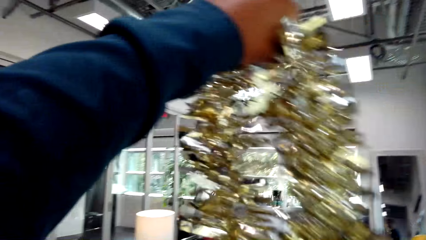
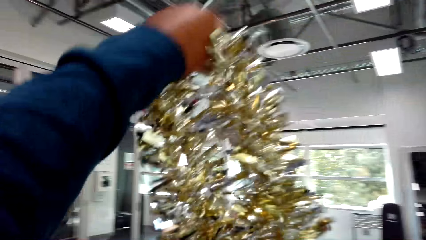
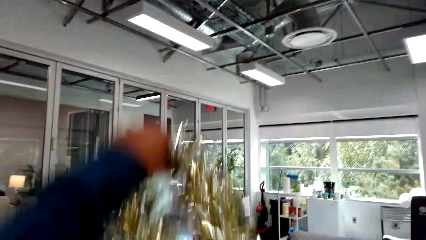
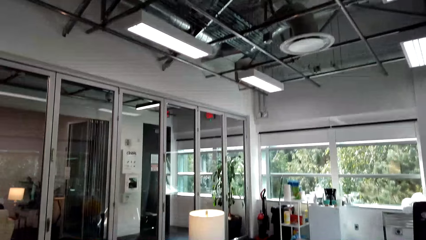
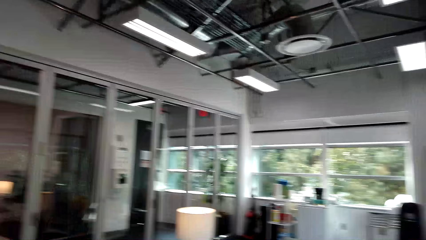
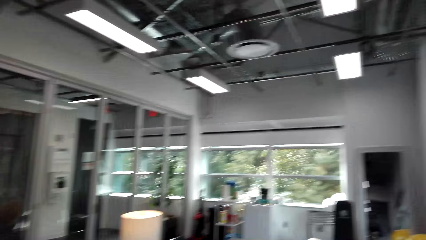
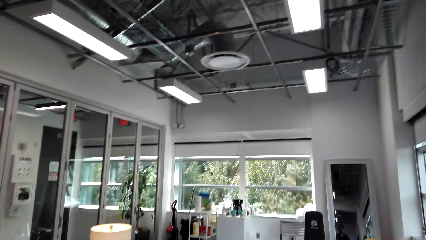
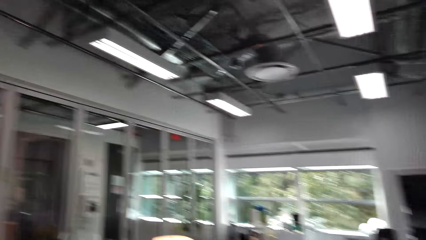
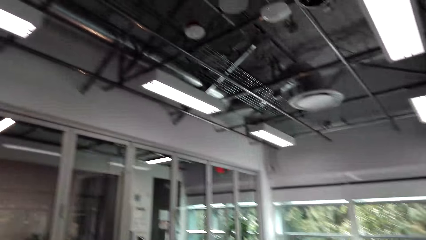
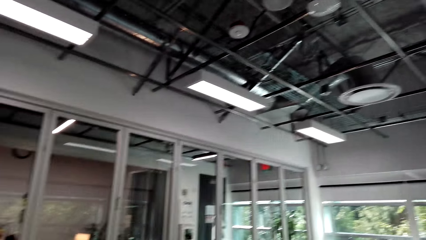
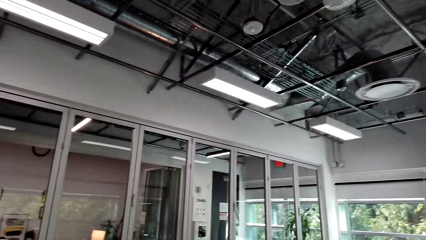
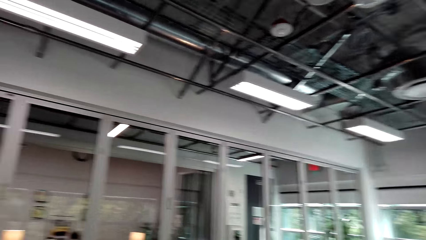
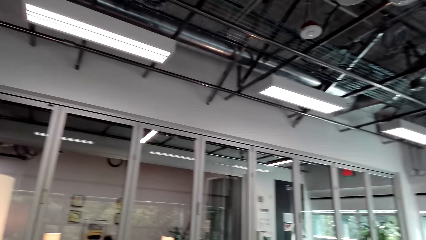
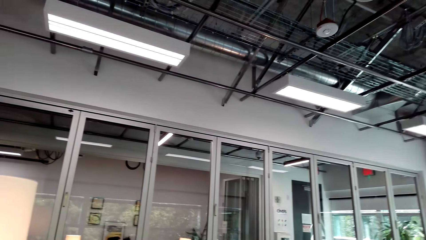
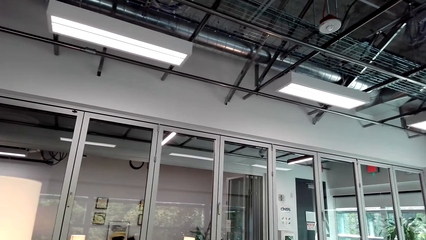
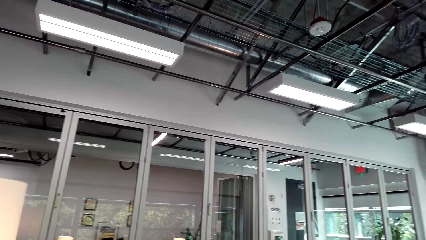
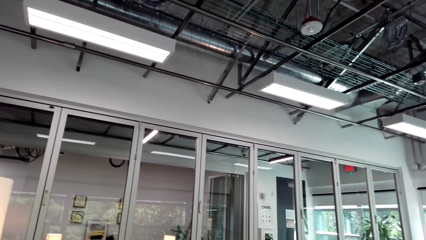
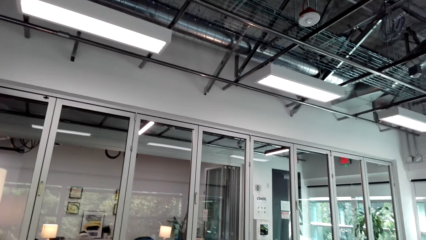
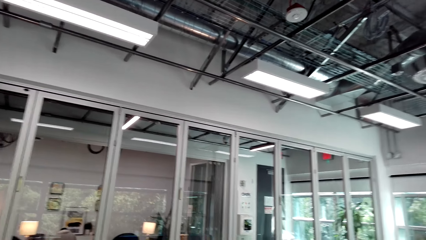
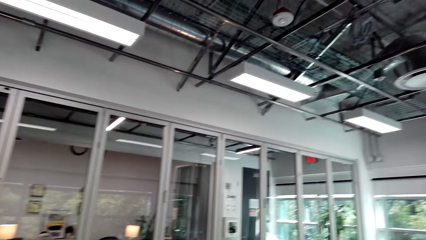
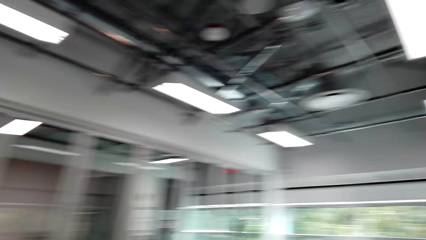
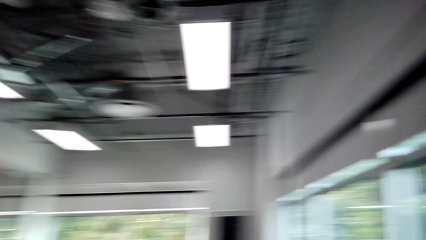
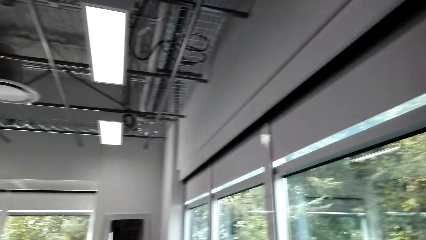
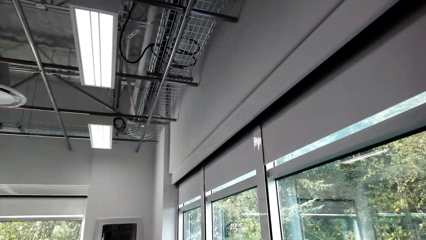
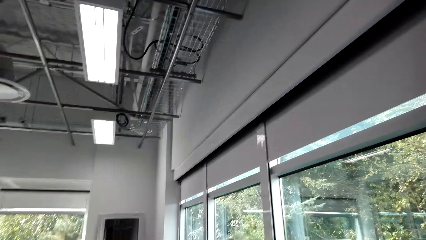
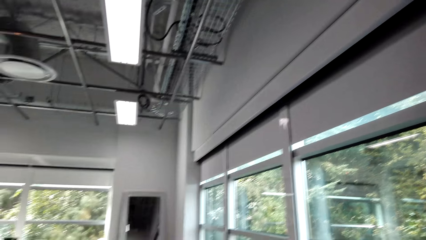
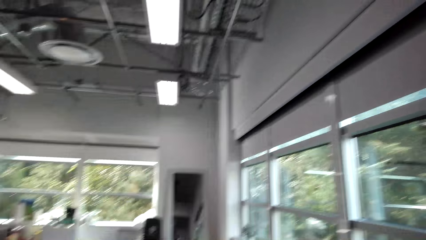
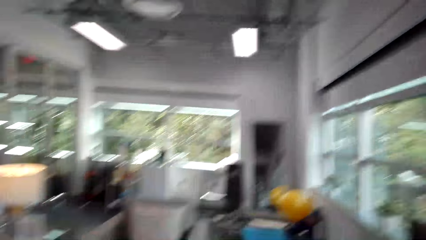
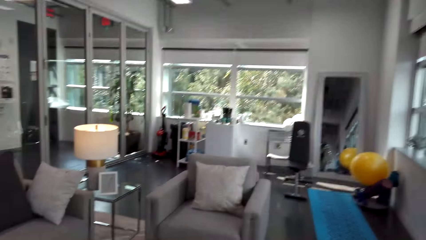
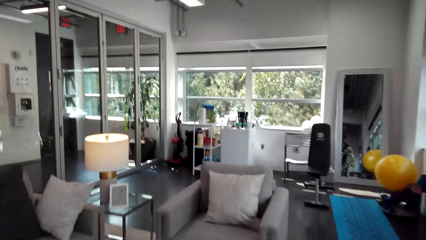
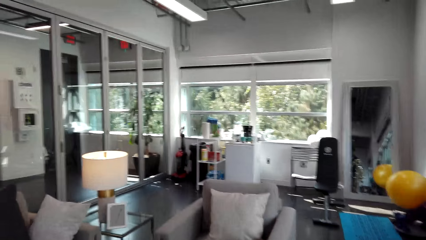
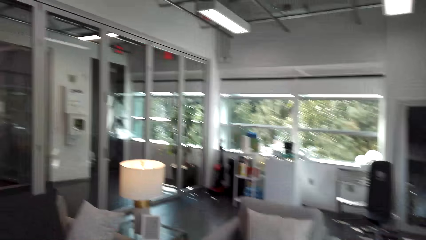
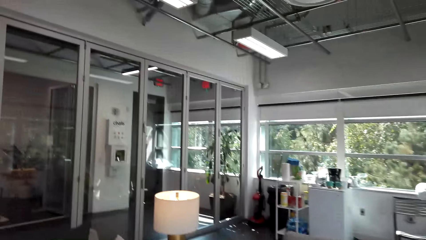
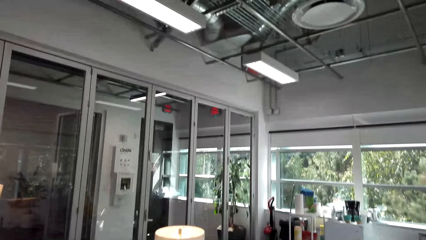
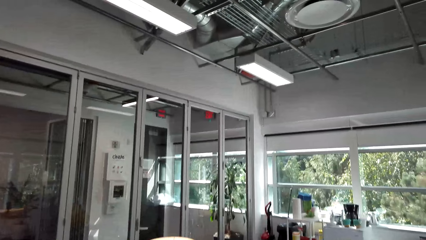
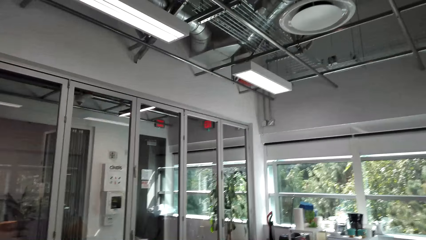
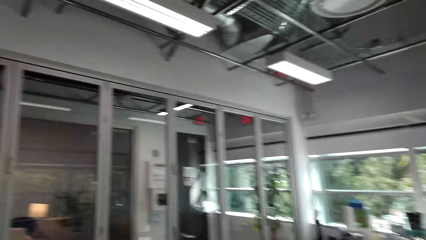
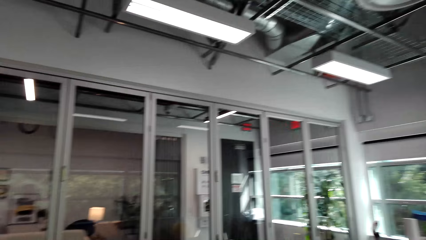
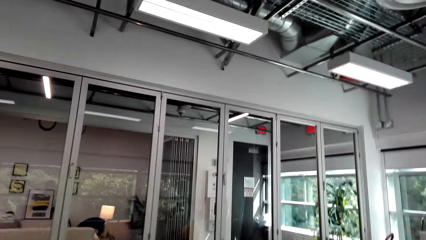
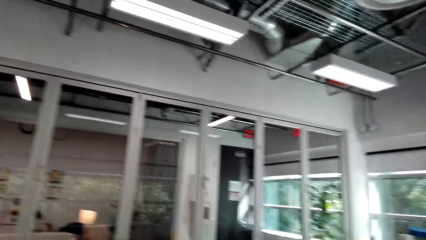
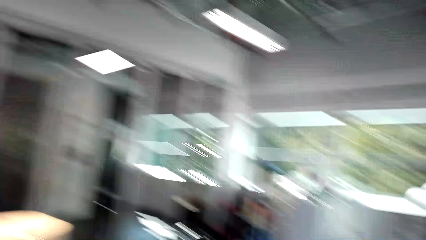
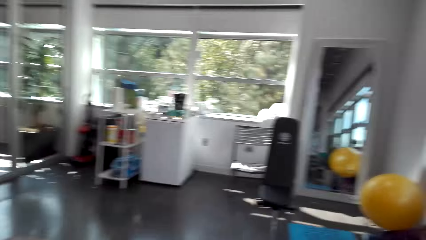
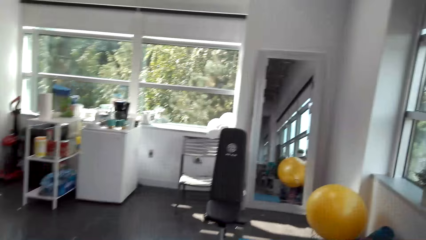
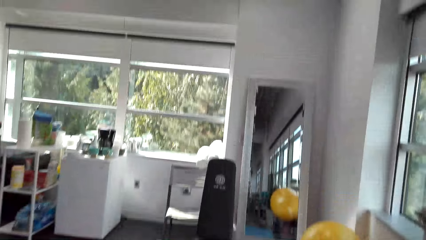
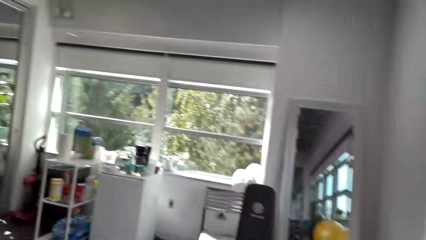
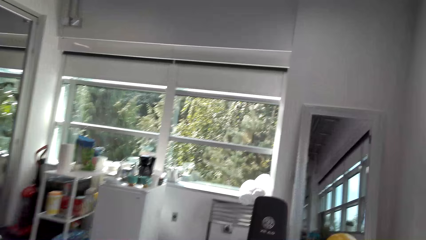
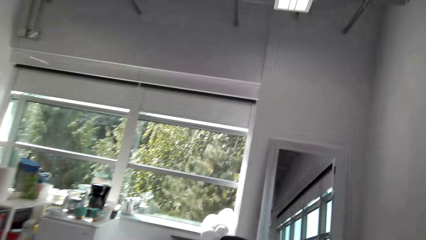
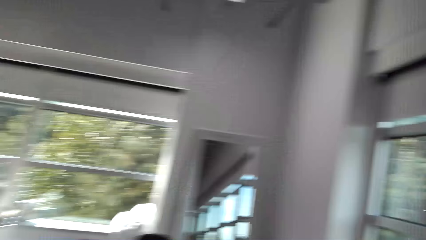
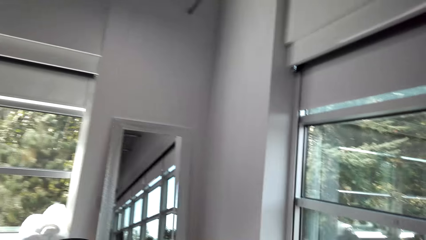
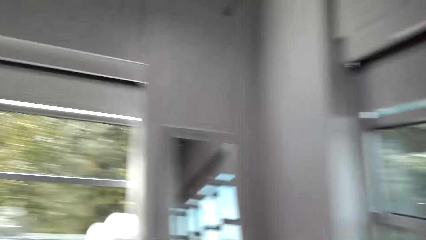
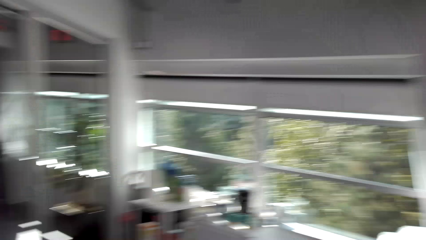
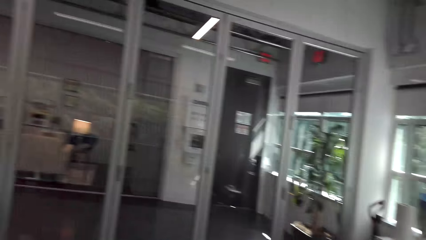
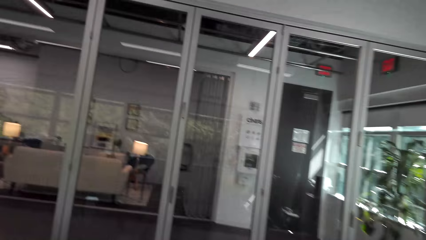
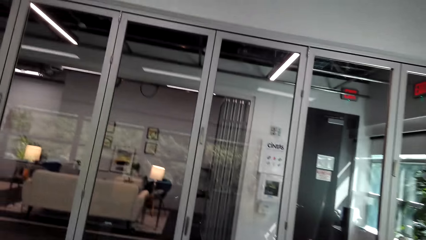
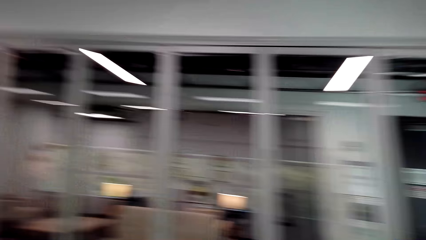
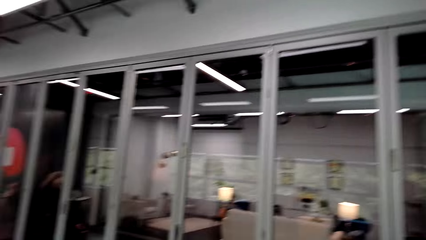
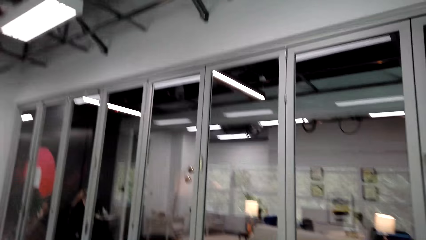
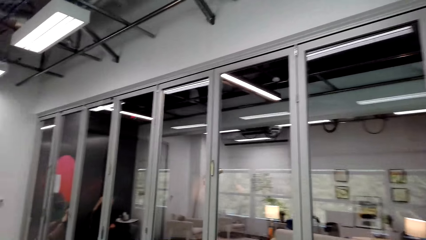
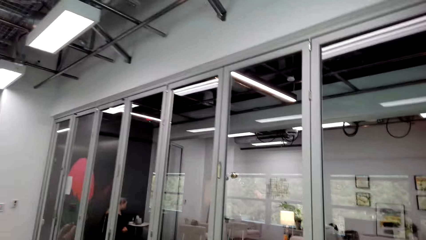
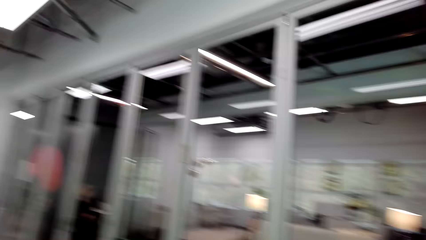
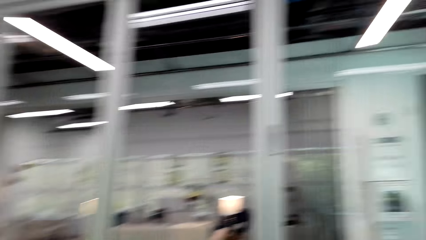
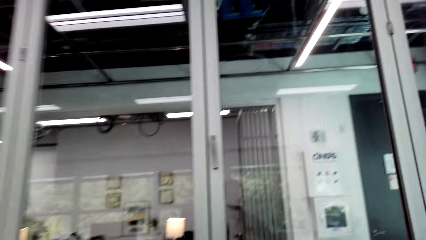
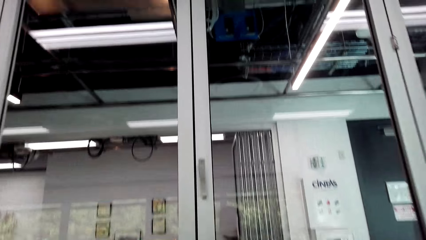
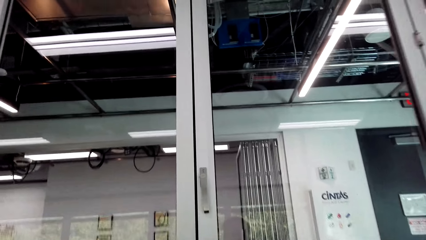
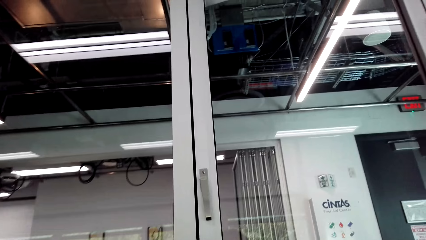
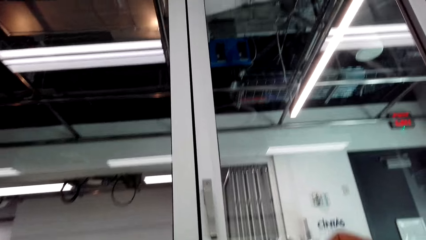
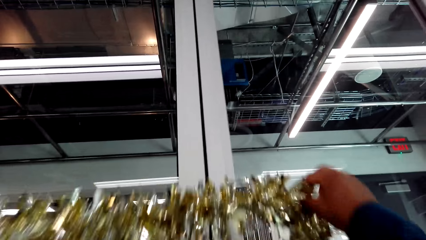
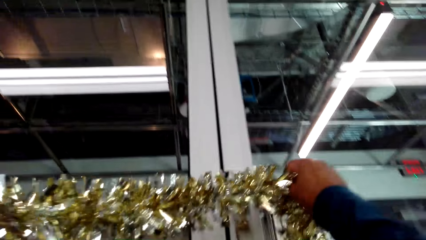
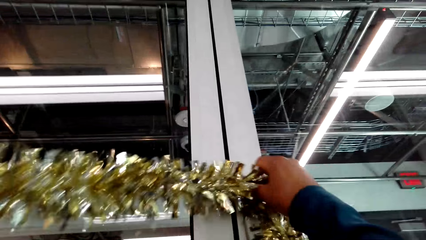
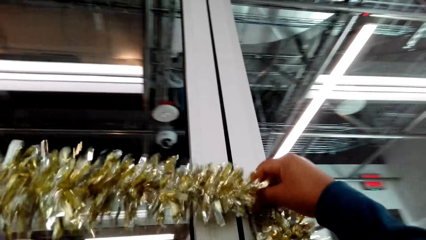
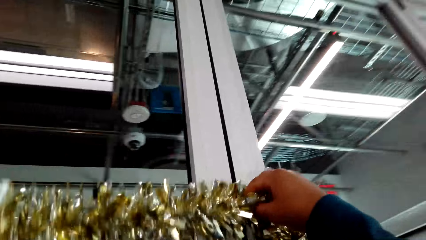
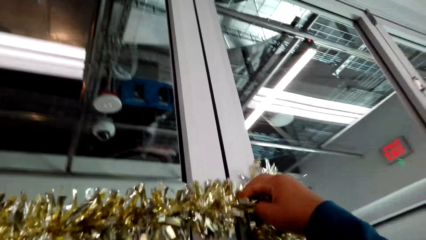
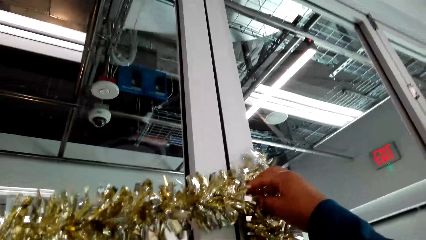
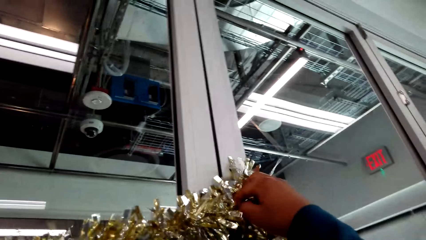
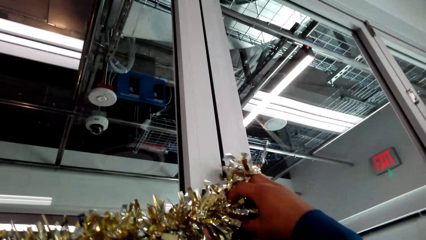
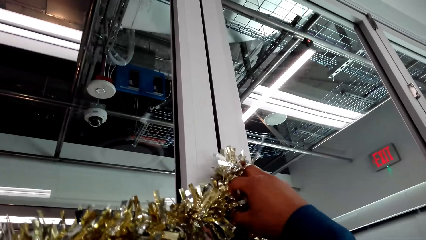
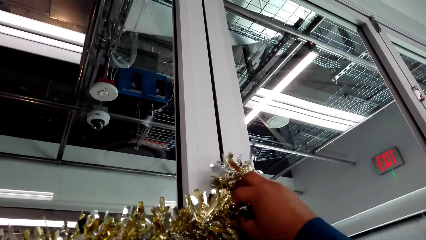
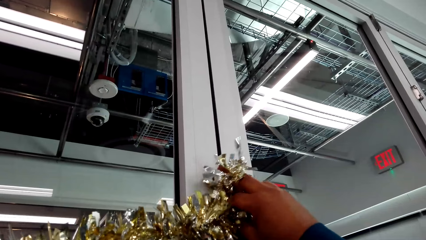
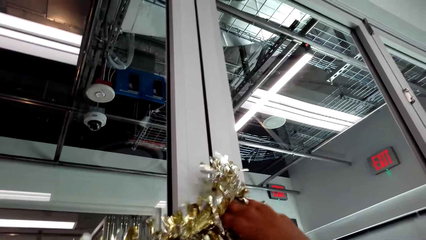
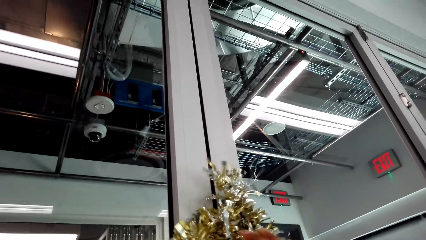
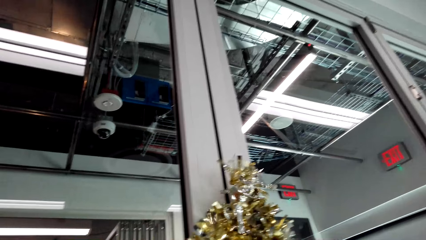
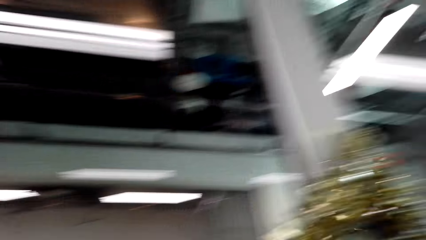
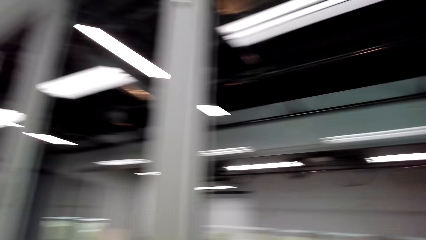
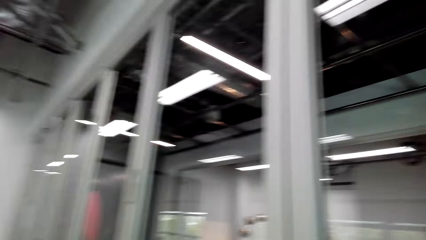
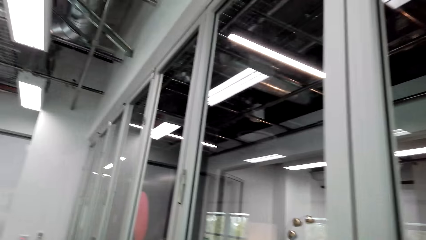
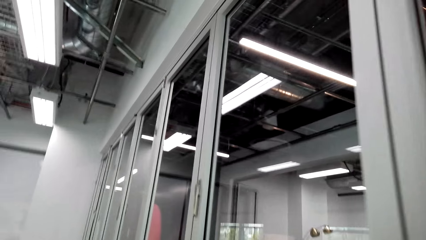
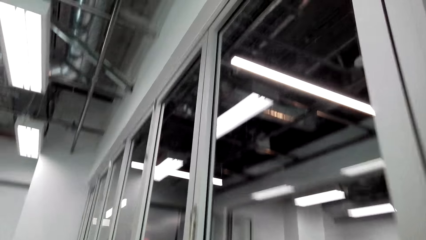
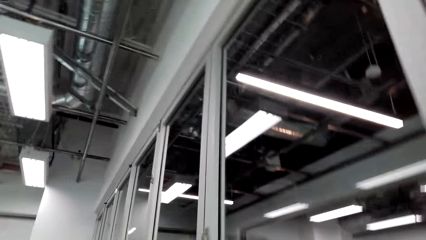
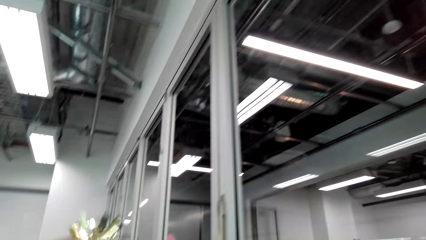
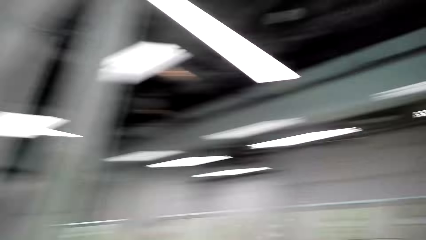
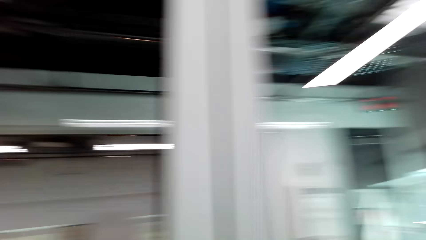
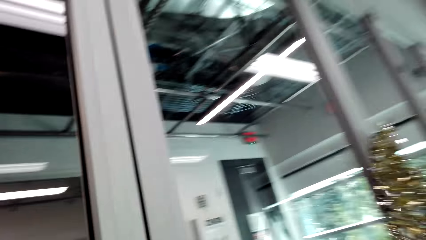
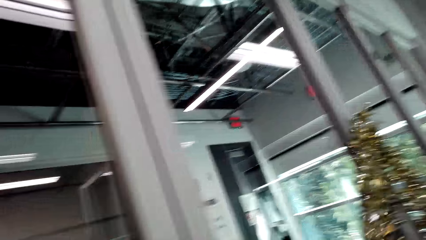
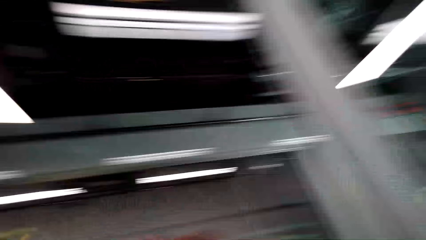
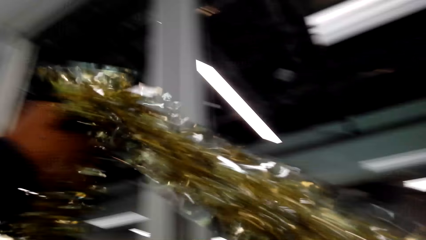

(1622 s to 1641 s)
The camera wearer lowers the decoration. They look around. They move around. They hang a garland on the door frame. They put a decoration on the window.
